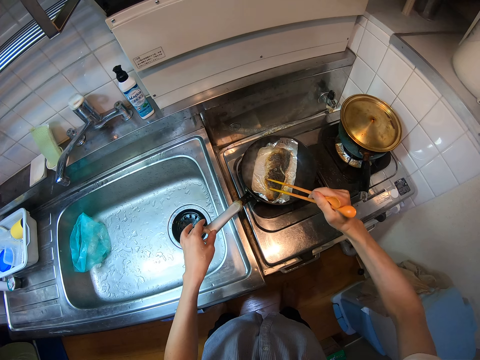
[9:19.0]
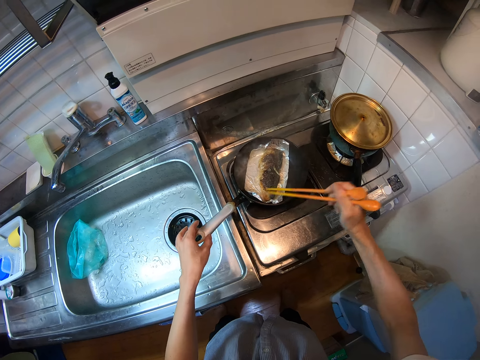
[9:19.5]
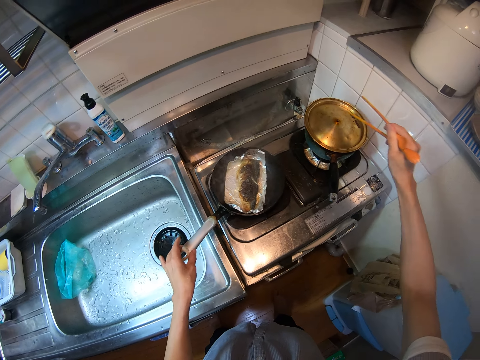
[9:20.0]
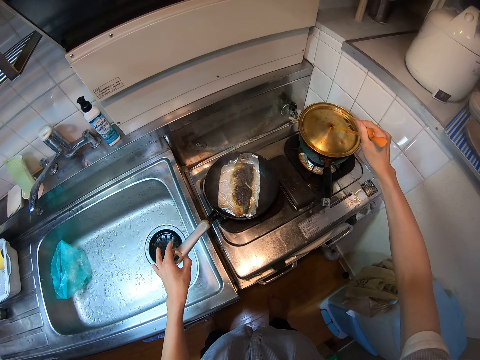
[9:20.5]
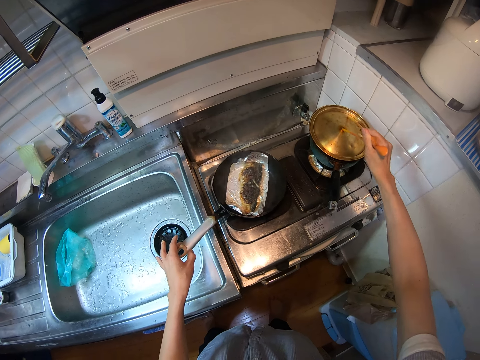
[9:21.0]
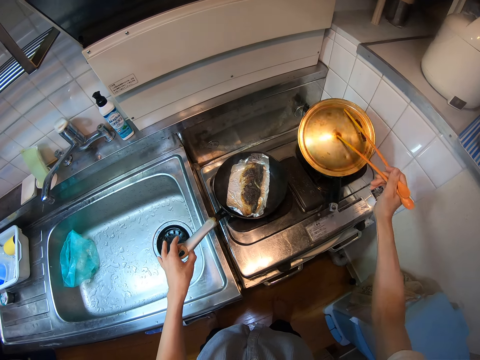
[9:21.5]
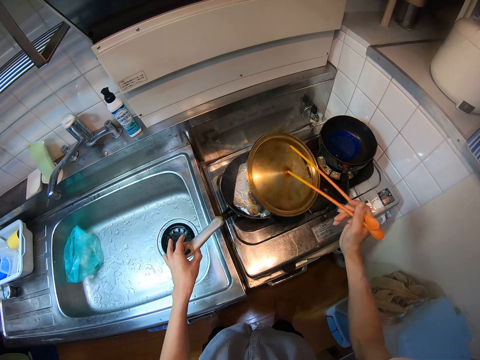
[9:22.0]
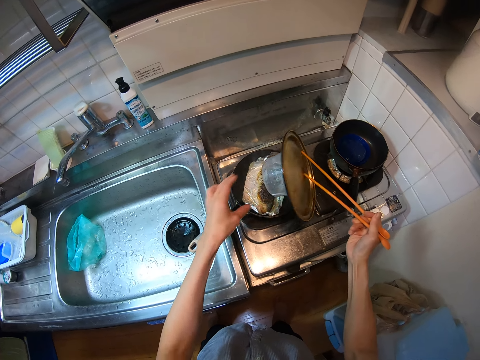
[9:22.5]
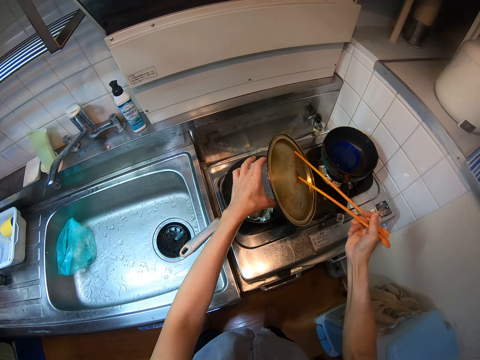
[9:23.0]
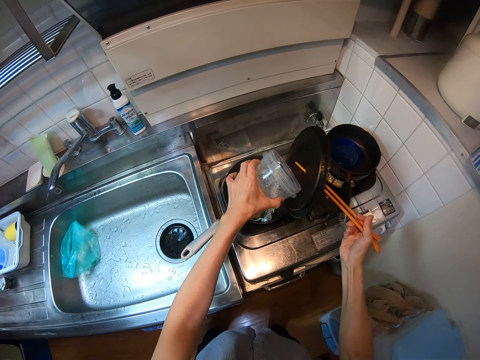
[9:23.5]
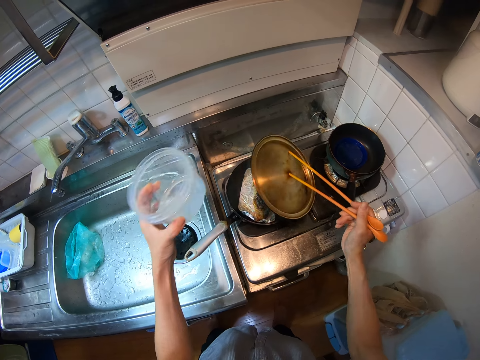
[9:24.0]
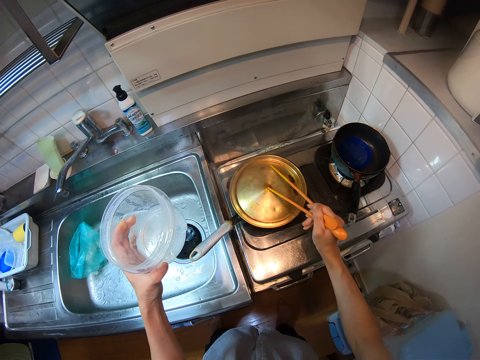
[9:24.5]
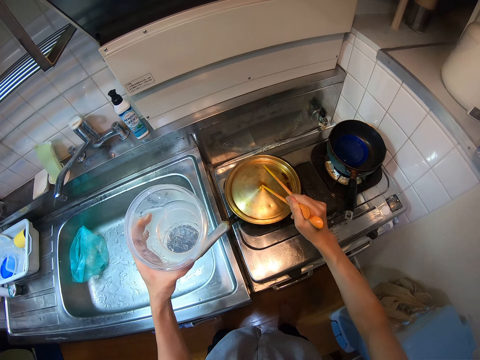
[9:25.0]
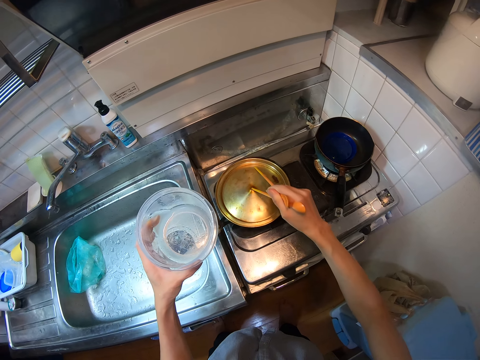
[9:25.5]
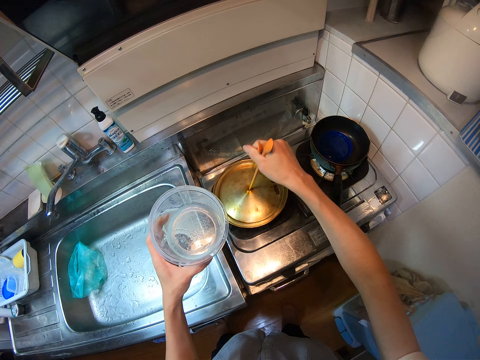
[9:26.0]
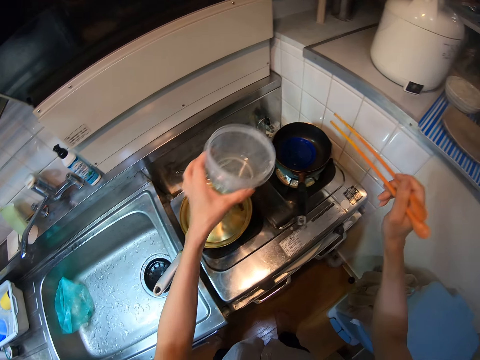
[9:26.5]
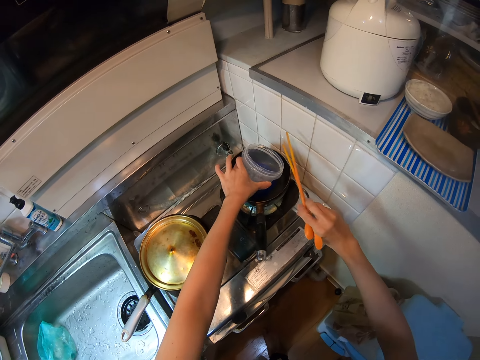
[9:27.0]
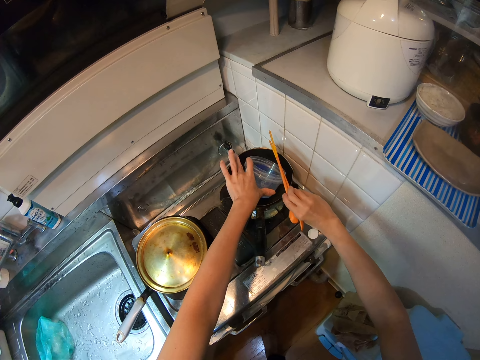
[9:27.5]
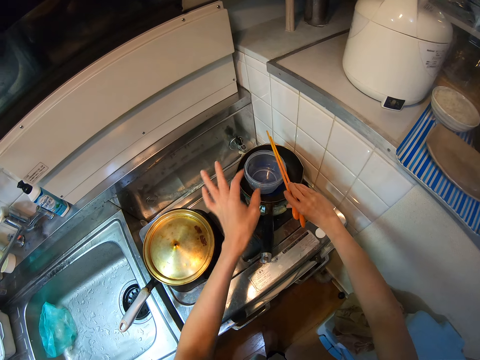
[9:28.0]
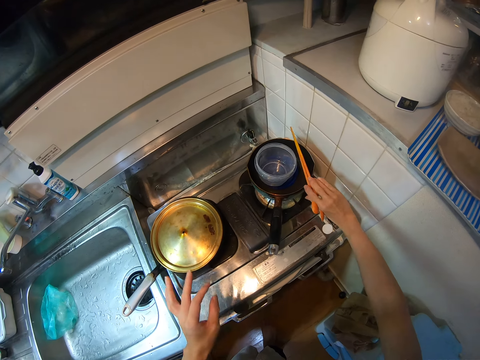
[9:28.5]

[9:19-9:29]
The camera wearer moves the fish with the chopsticks. They pick the cover from the pot with the chopsticks. They attempt to cover the frypan. They remove a plastic storage container beneath the cover of the frypan. They cover the frypan. They drop the container into the pot. They drop the chopsticks on the pot.

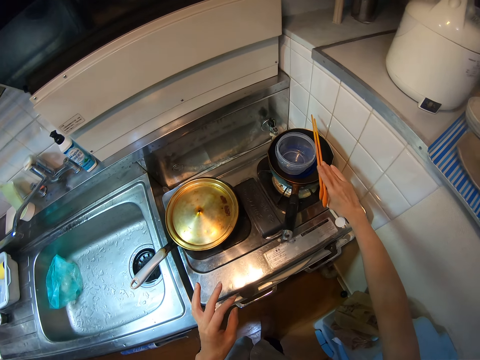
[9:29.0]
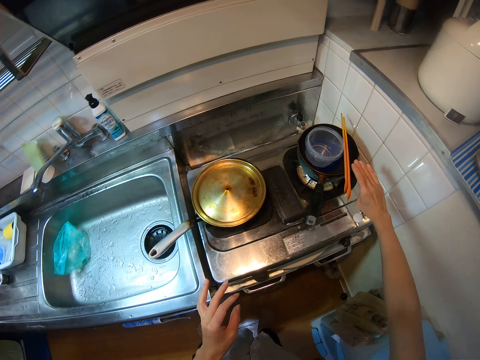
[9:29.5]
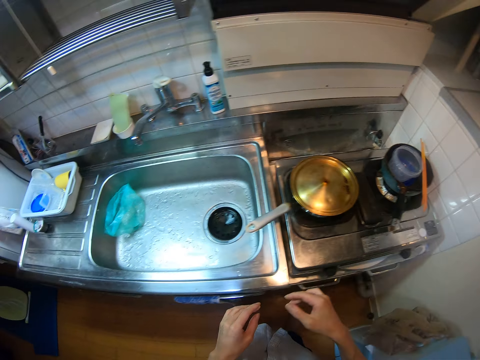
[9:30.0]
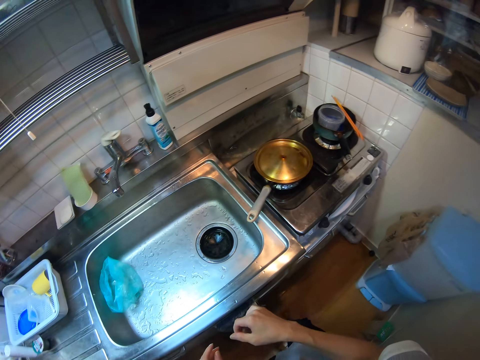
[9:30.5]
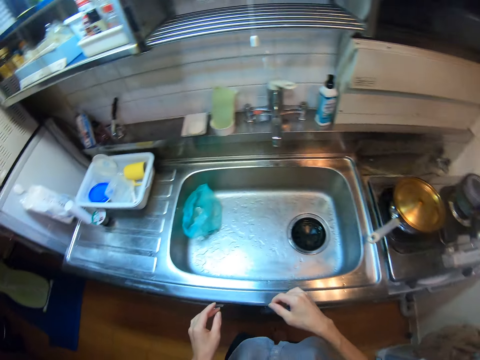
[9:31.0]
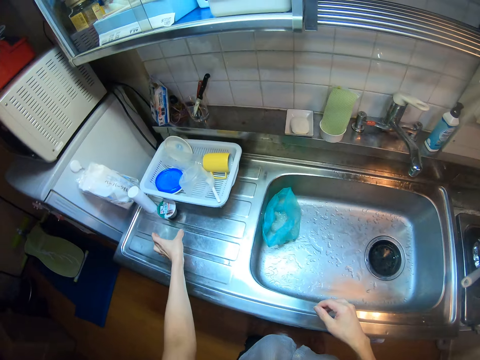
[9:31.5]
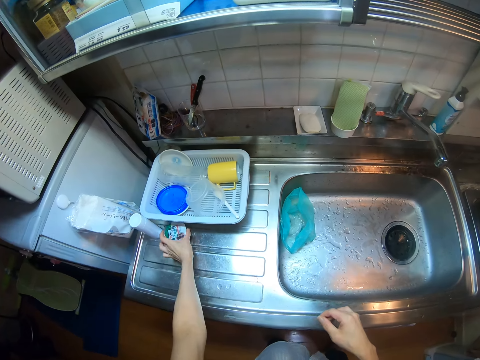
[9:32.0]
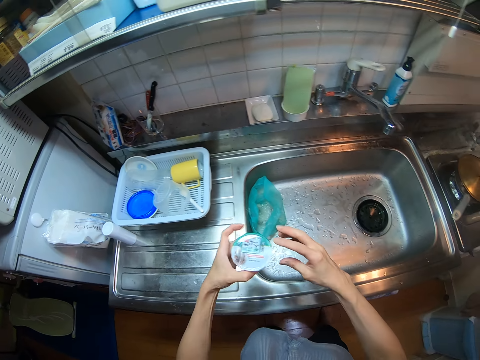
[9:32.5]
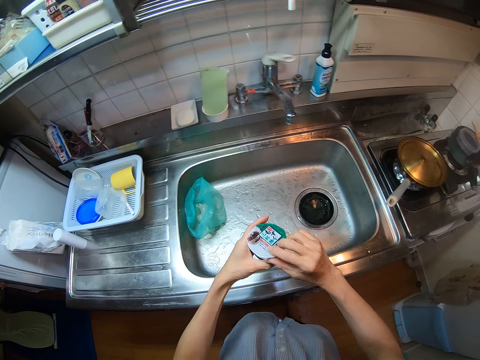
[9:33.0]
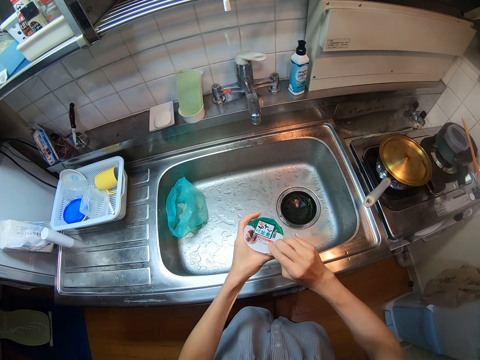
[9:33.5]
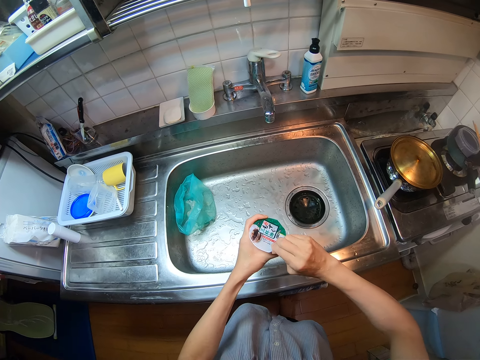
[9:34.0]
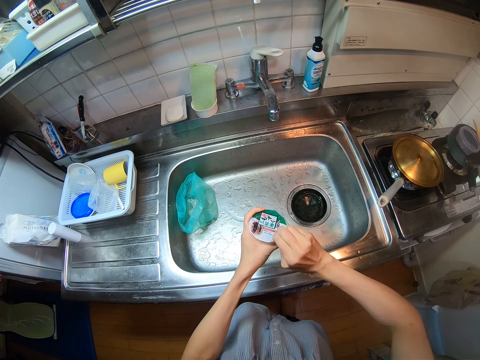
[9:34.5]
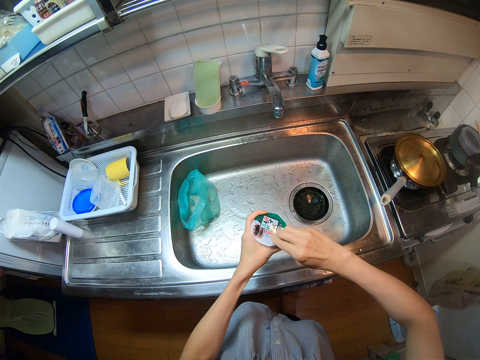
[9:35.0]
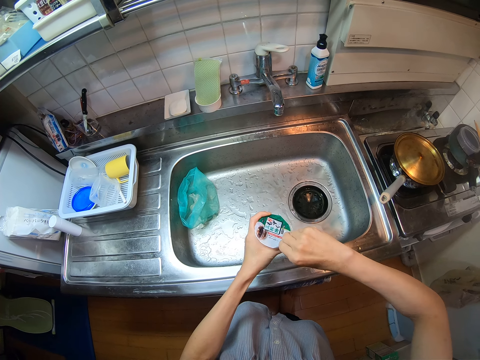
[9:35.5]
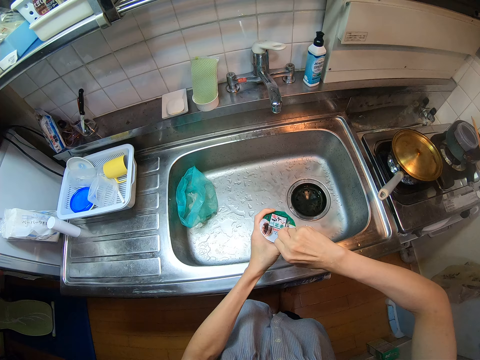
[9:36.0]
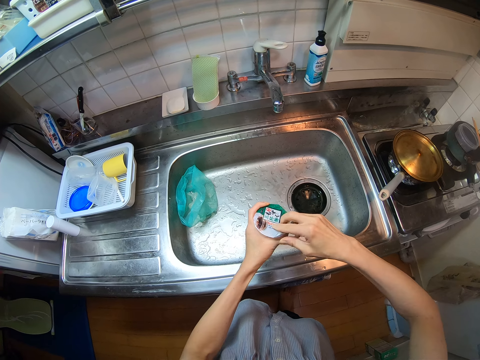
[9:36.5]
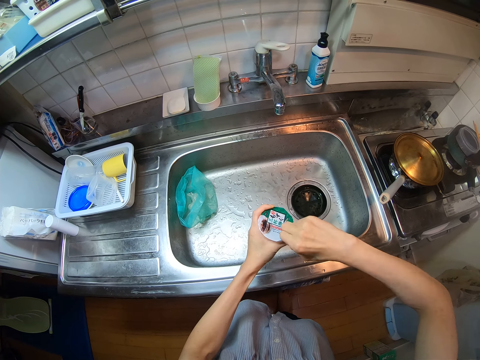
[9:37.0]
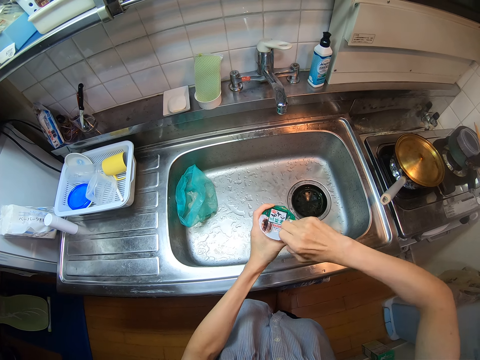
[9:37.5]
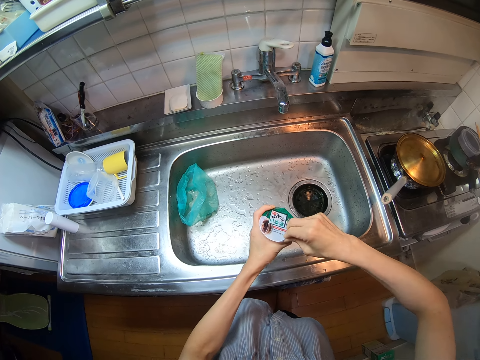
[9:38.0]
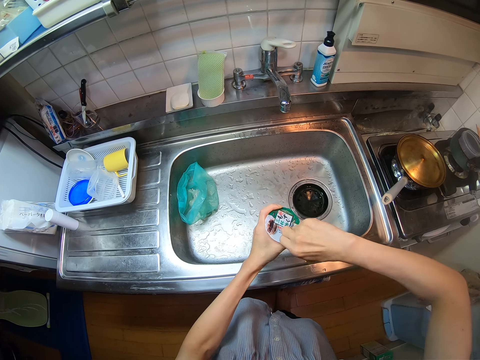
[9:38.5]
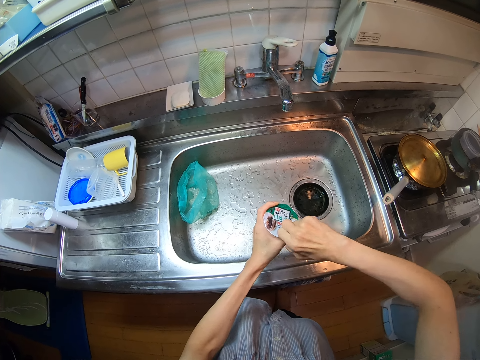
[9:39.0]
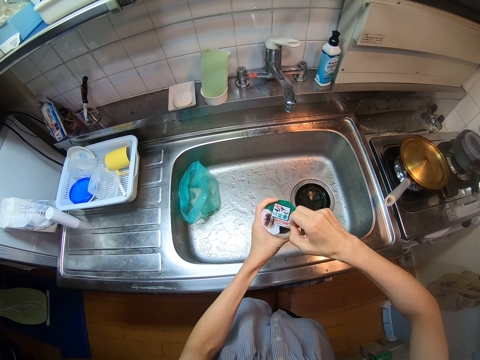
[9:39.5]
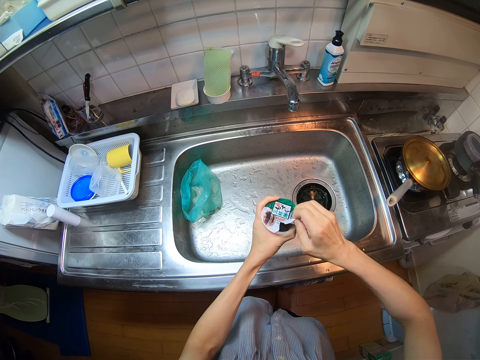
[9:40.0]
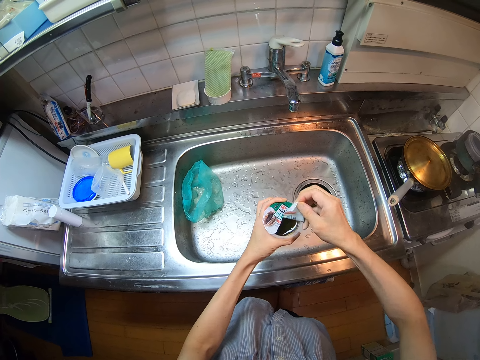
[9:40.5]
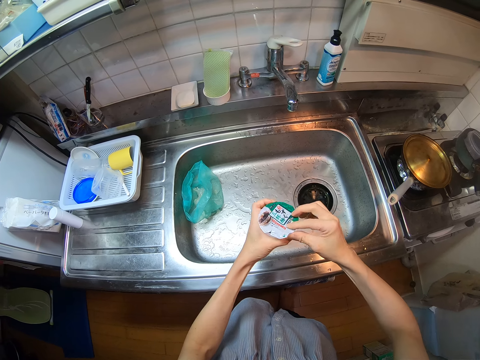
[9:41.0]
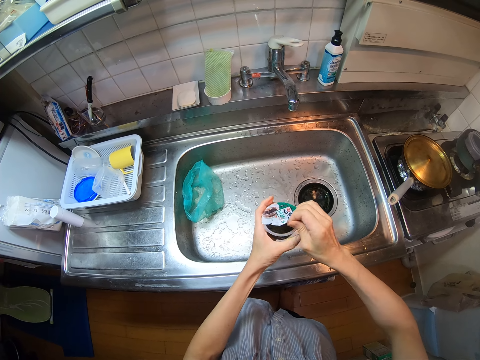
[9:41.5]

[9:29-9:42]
The camera wearer walks and looks around. They take a sauce container from the sink slab. They open the sauce. They remove a seal cap.

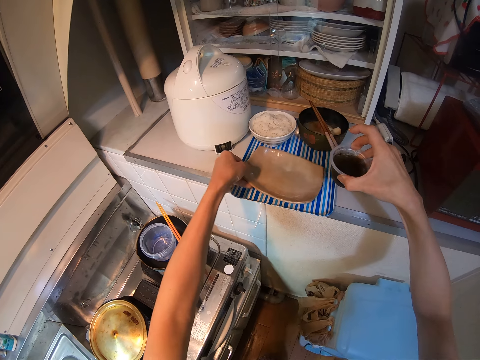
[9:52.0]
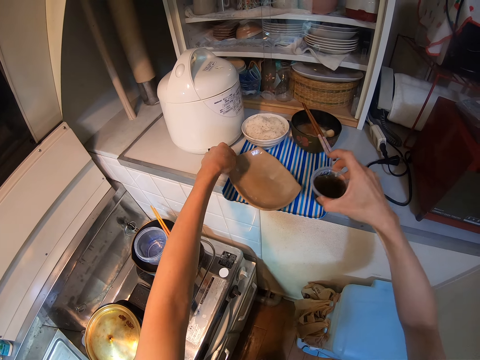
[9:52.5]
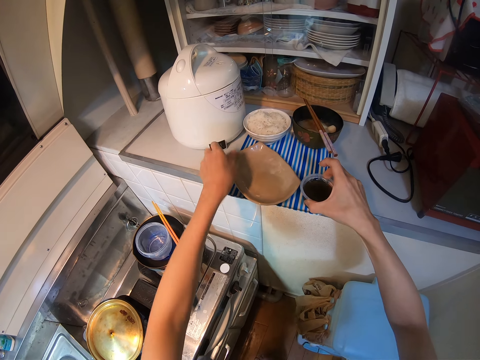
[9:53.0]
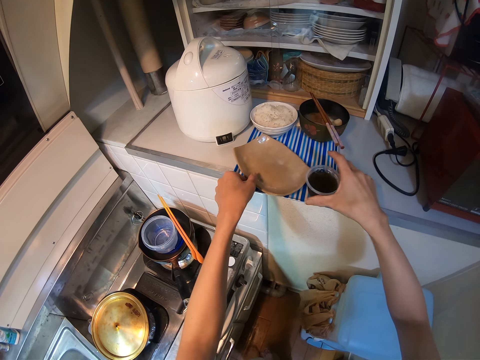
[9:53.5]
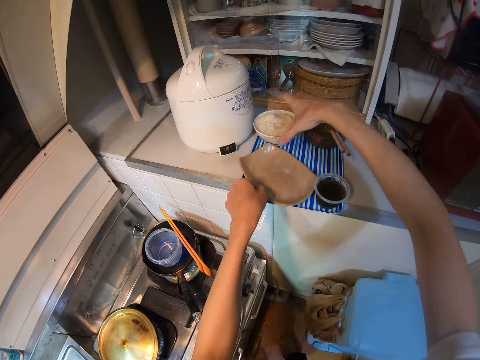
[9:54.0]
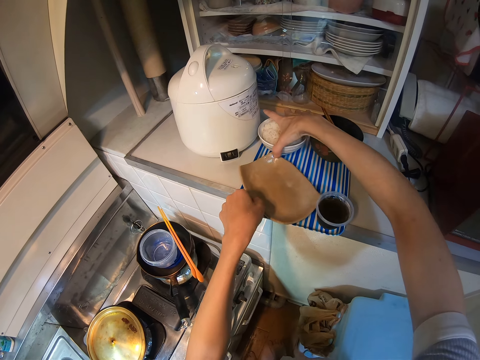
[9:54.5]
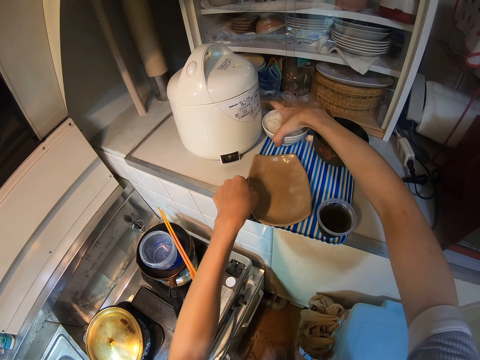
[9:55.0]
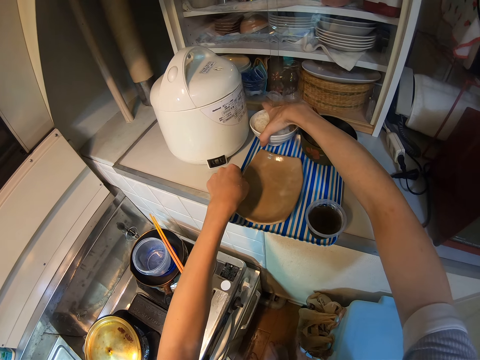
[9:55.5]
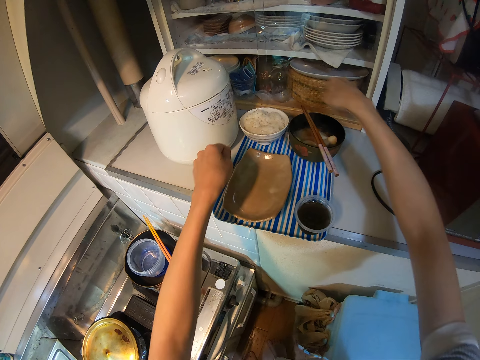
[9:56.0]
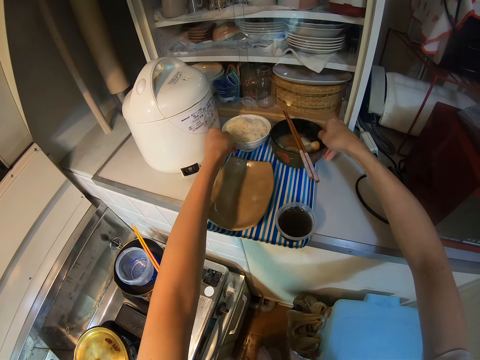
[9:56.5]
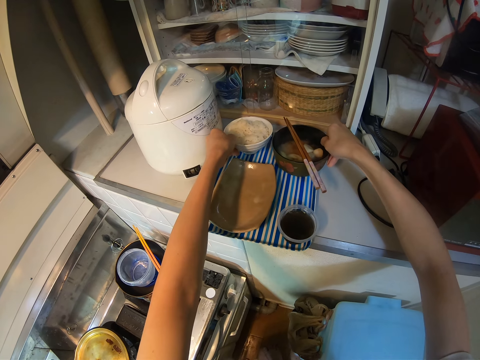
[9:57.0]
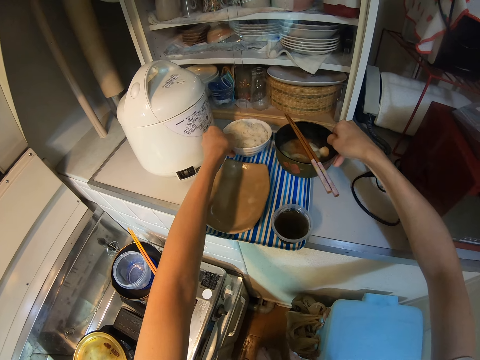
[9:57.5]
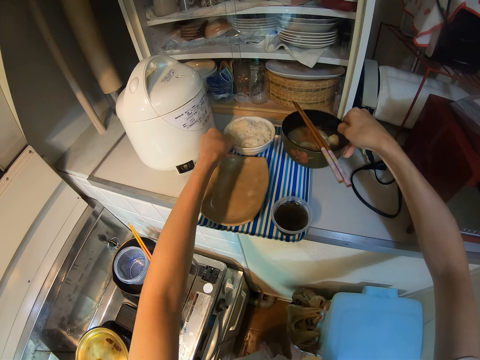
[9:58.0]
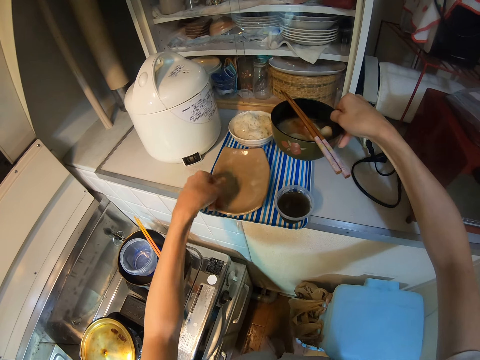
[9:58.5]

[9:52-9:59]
The camera wearer moves a plate on a tray with the other hand. They place the sauce container on the tray. They arrange the bowls on the tray. They move a bowl of rice on the tray. They move the plate on the tray. They pick a bowl. They move the bowl of rice on the tray.
